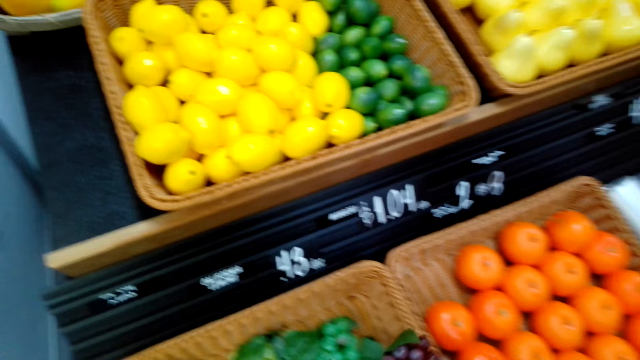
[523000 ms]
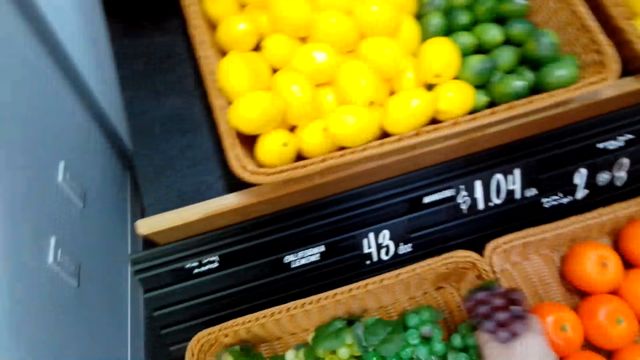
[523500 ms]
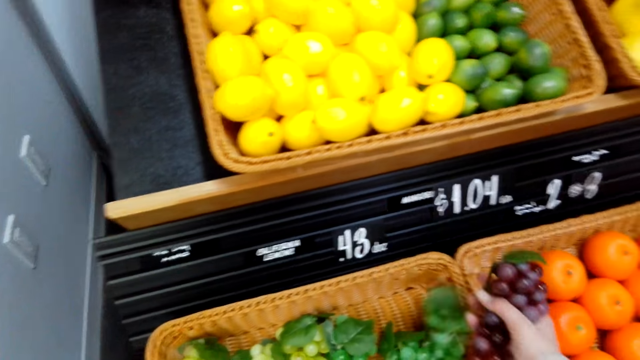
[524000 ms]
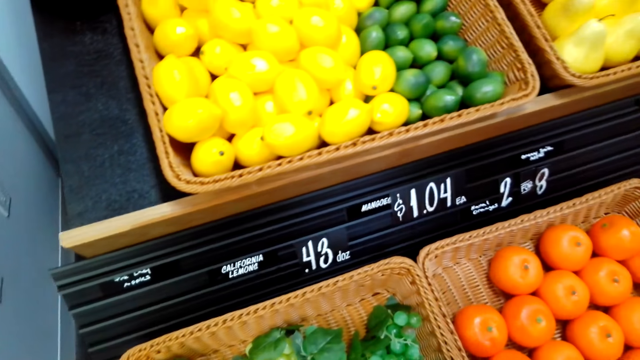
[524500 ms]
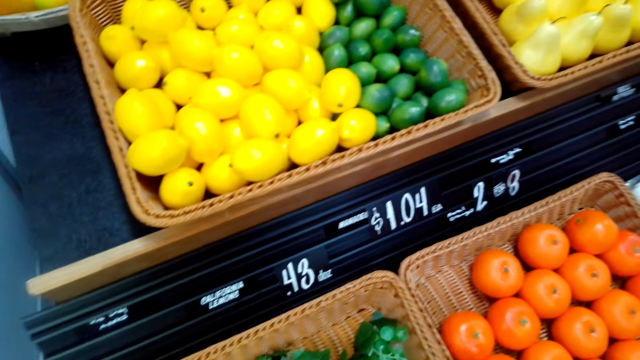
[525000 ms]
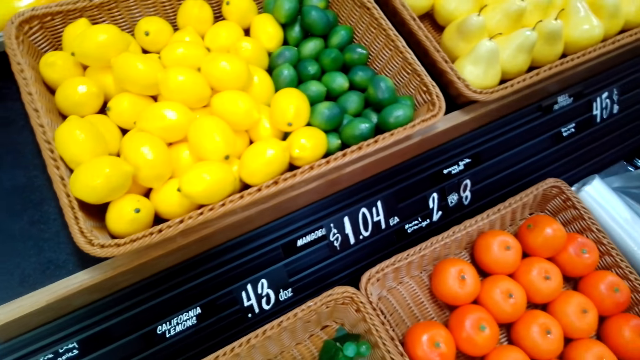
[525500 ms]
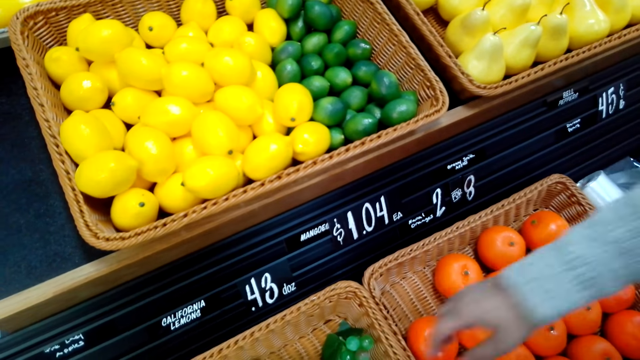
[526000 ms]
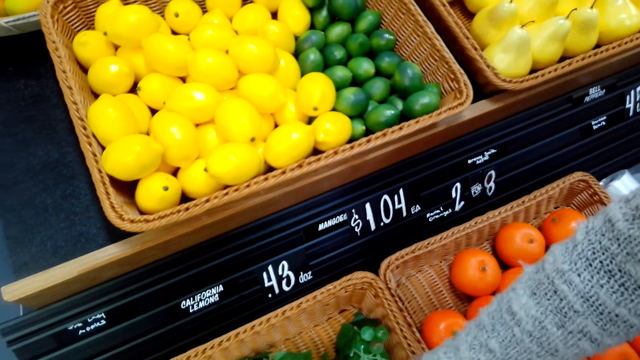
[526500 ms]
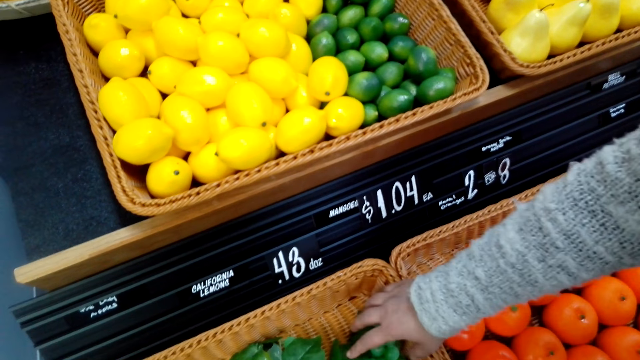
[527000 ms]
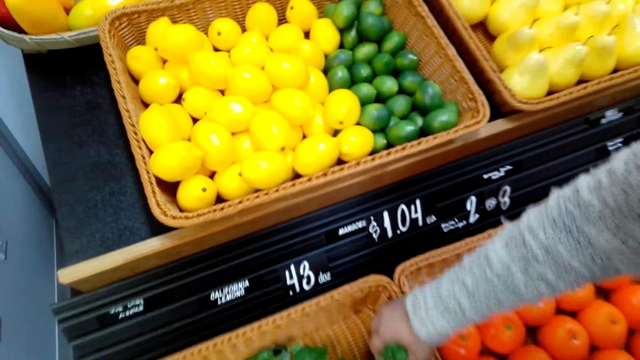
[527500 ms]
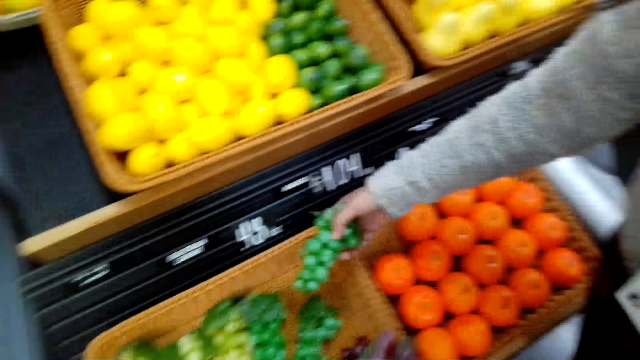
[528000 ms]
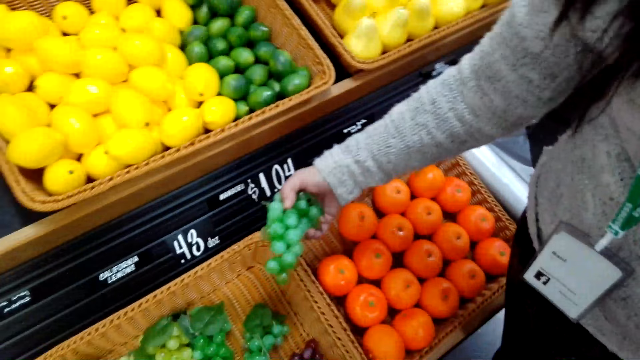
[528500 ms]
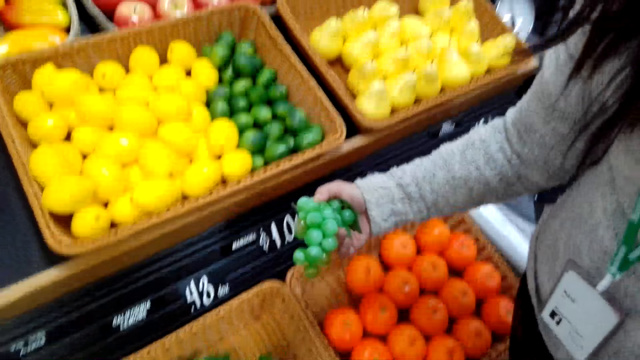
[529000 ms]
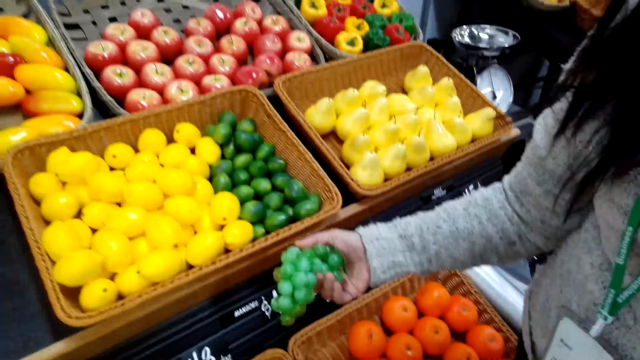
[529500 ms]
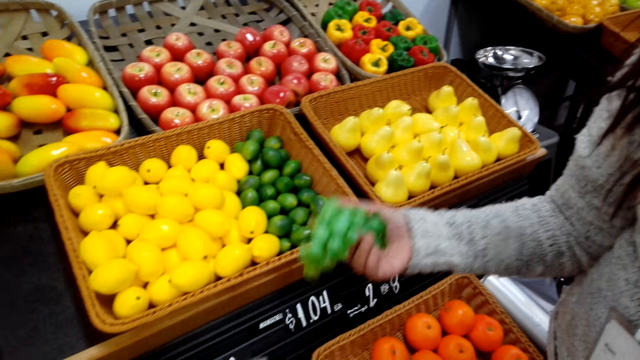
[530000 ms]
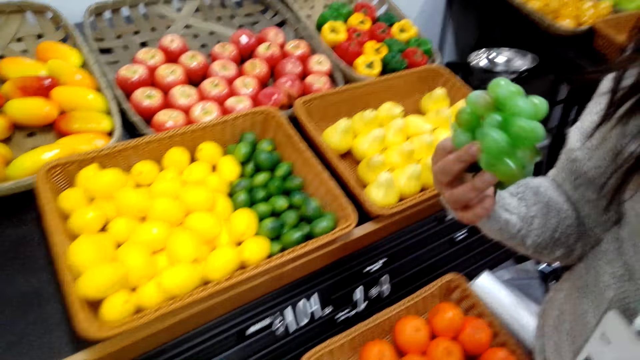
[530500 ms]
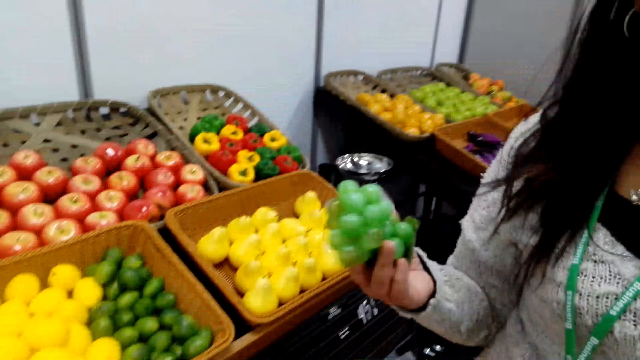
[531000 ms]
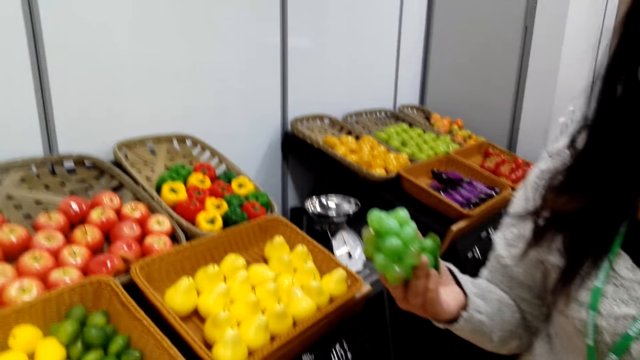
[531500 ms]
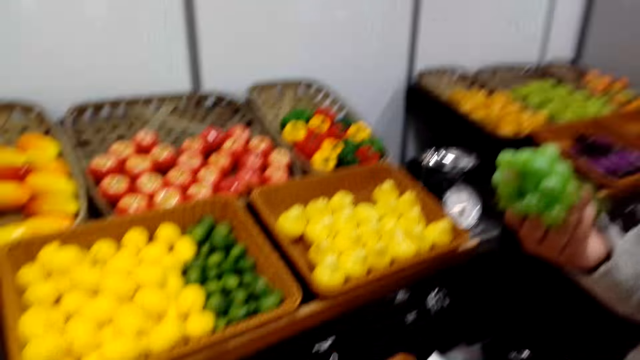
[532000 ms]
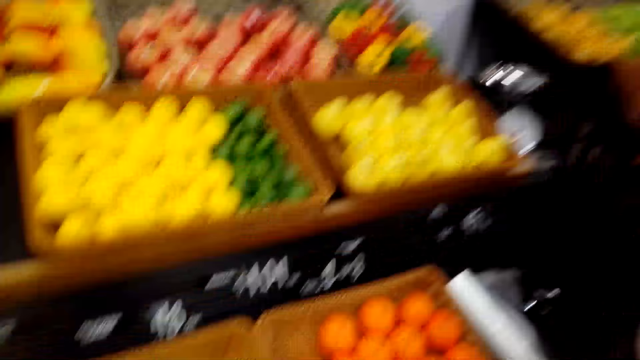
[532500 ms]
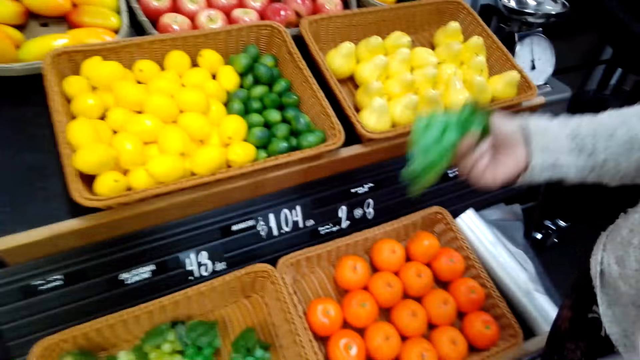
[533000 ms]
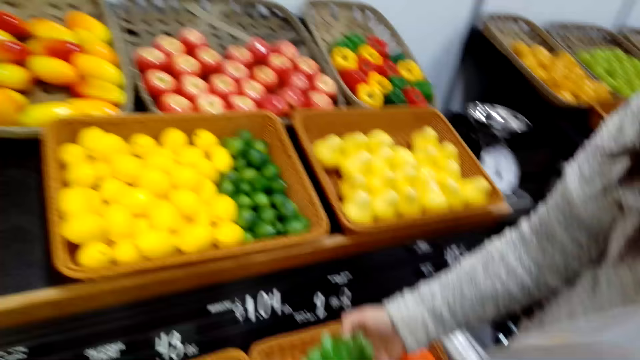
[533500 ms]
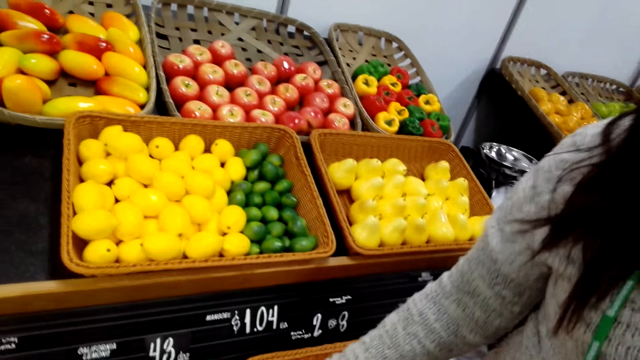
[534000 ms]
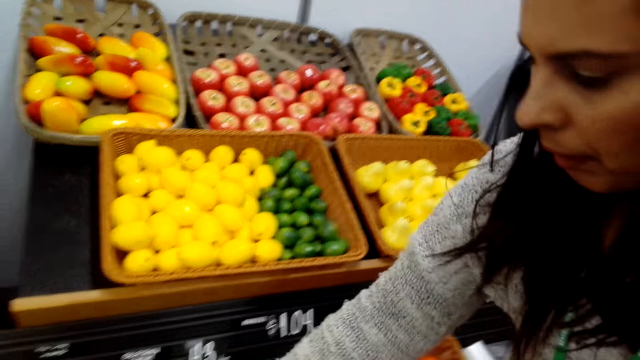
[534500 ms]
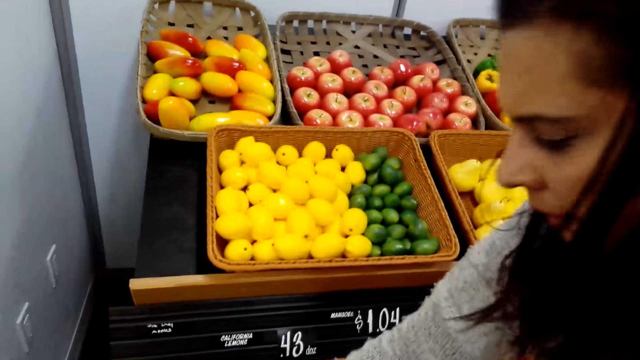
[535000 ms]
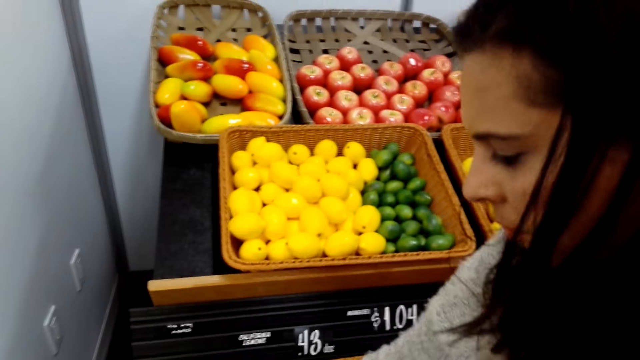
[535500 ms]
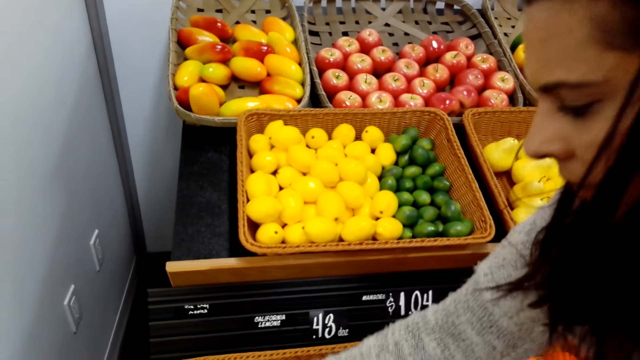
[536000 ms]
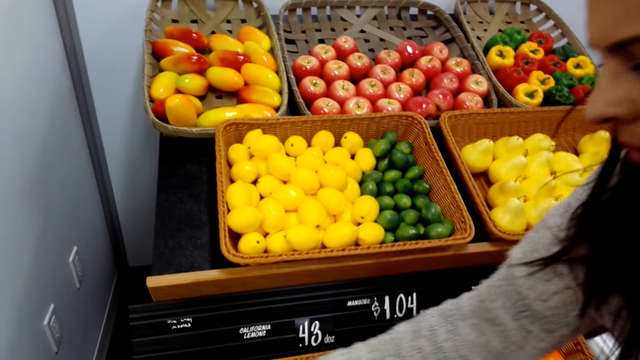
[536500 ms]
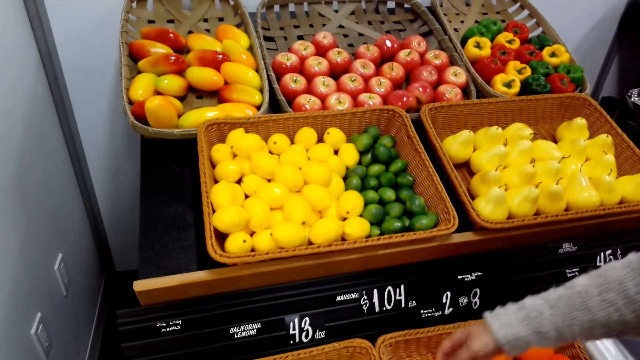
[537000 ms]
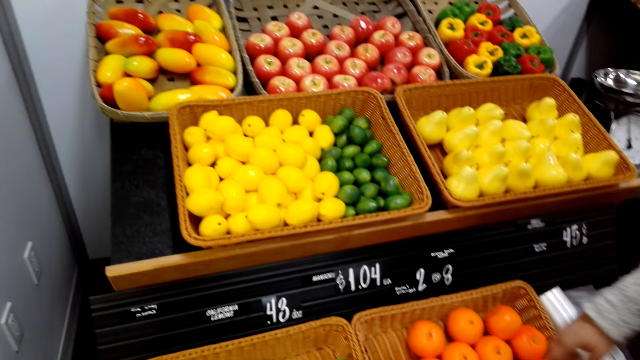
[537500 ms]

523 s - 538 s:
The camera wearer picks grapes from the basket. A woman picks grapes from the basket. The woman shows the grapes to the camera wearer. The woman talks to the camera wearer. The woman puts the grapes on the basket.

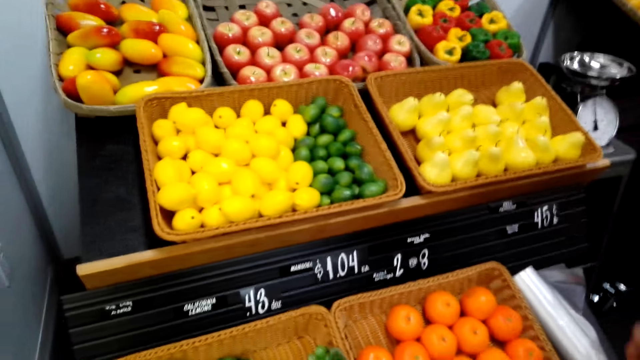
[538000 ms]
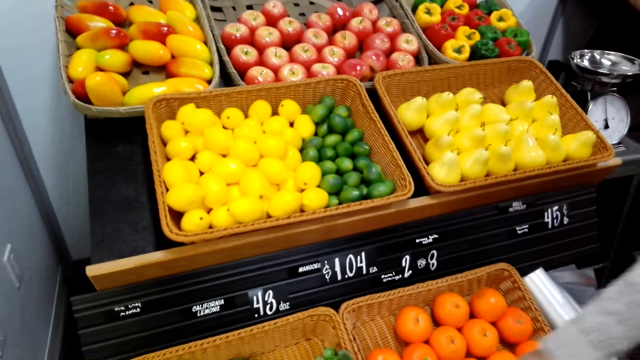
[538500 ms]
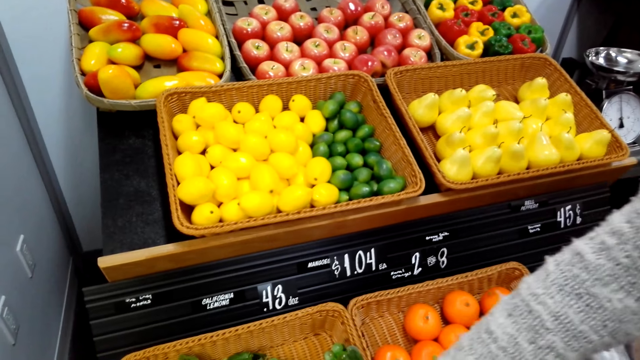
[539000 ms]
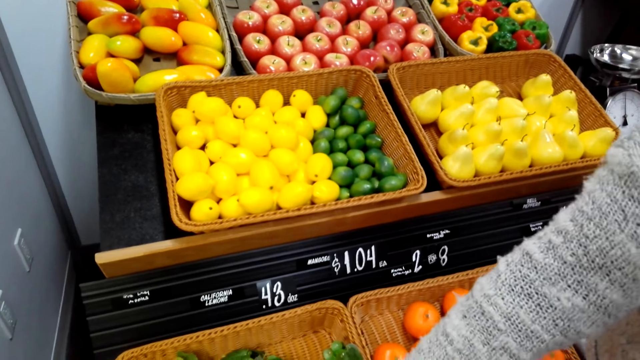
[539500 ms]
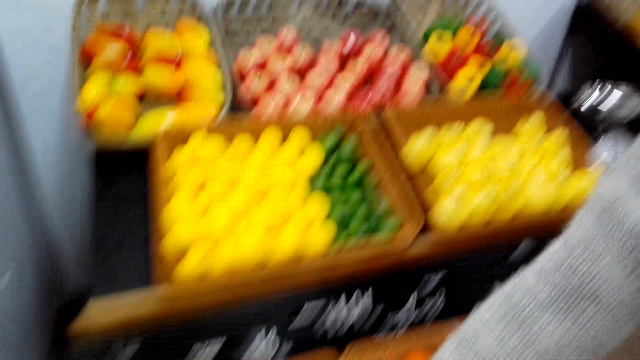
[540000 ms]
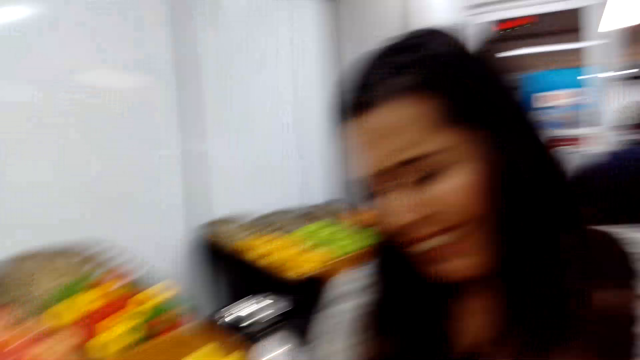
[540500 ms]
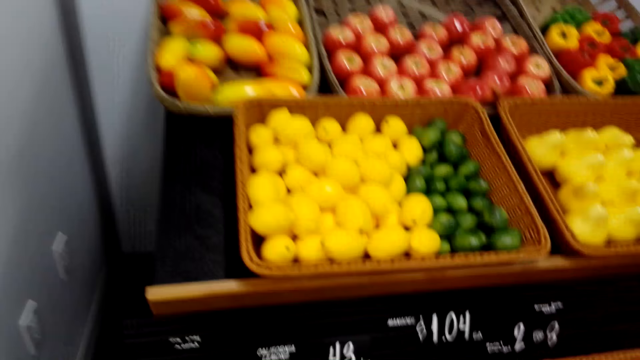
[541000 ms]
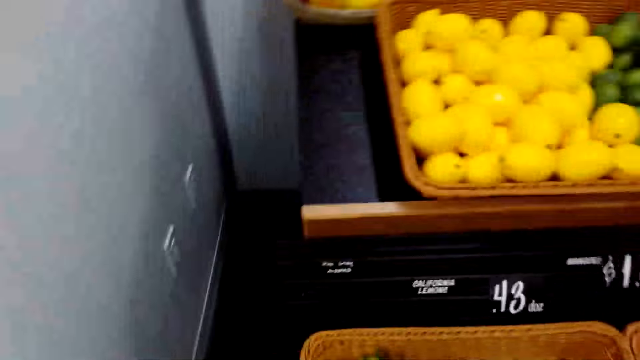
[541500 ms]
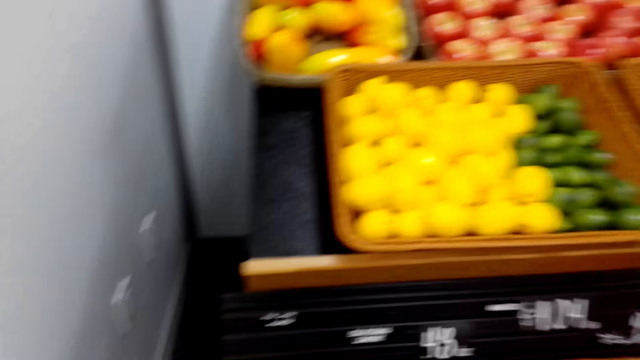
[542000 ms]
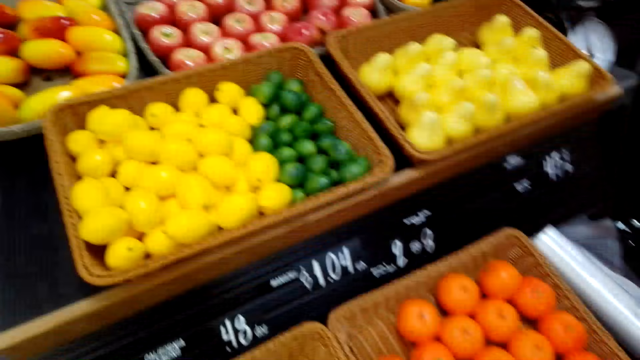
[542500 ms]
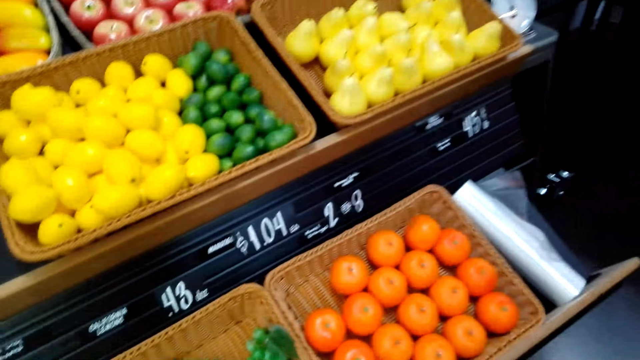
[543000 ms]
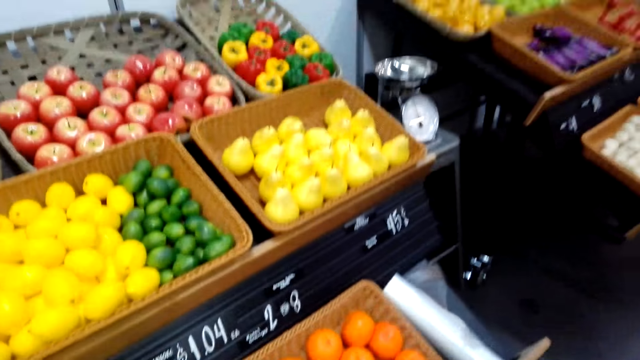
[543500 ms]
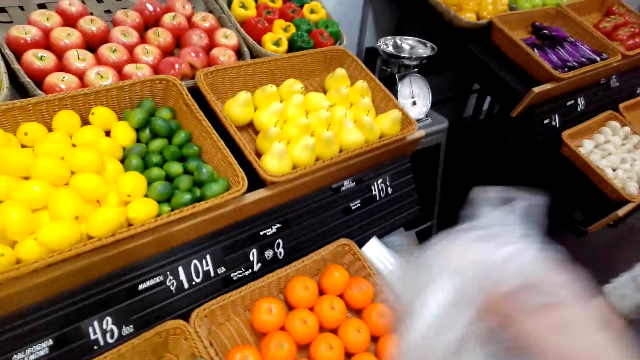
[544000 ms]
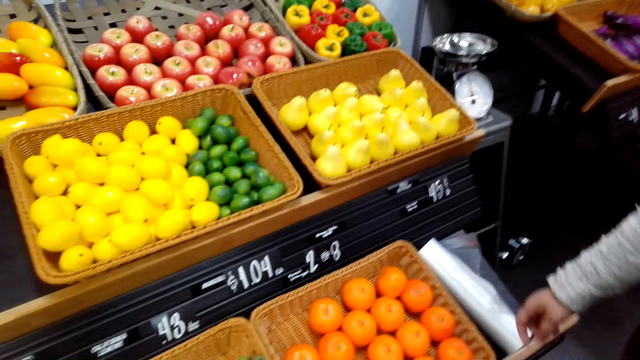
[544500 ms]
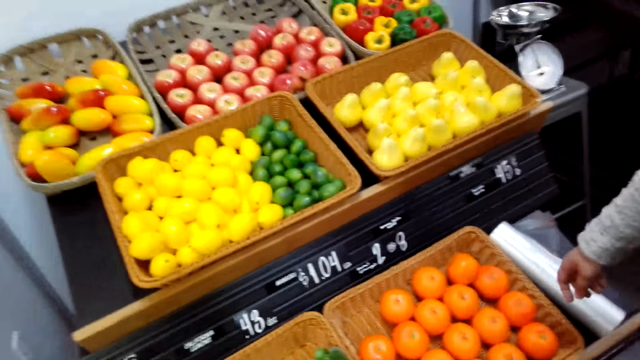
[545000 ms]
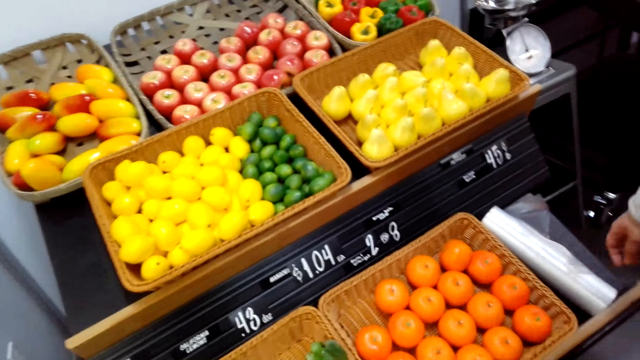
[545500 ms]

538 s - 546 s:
The camera wearer turns around. They look at the fruits.
